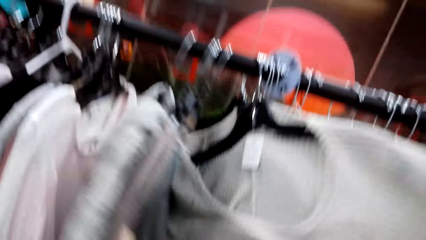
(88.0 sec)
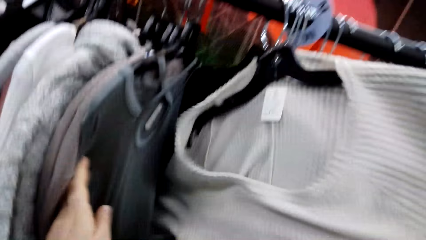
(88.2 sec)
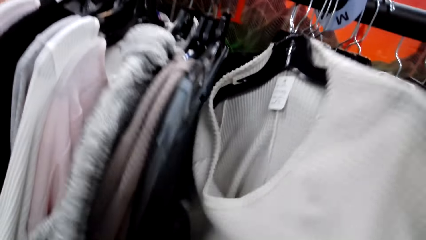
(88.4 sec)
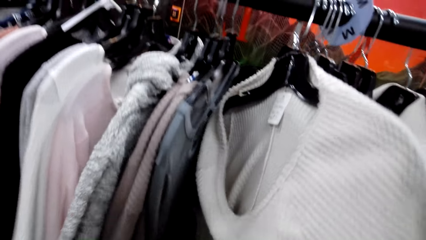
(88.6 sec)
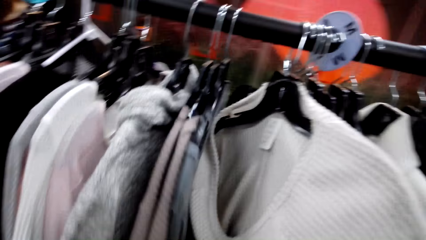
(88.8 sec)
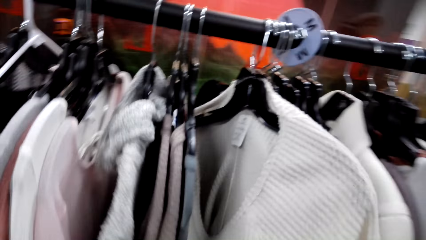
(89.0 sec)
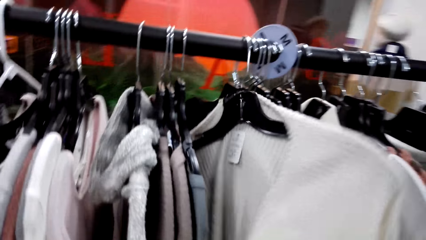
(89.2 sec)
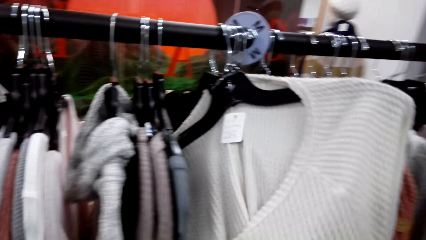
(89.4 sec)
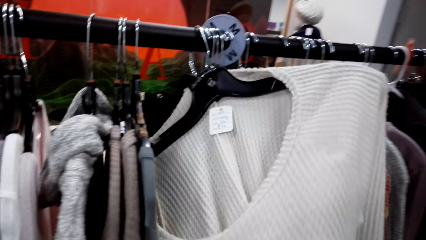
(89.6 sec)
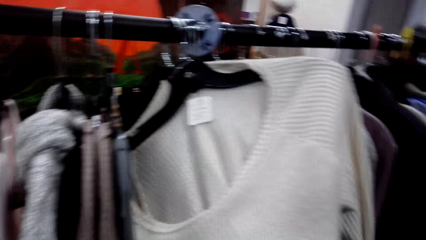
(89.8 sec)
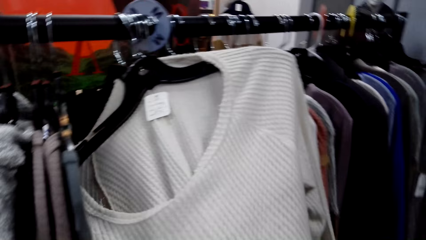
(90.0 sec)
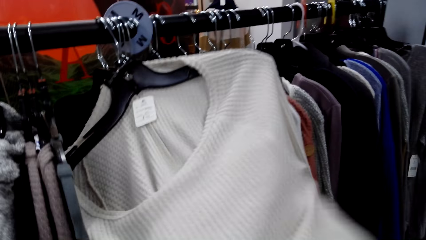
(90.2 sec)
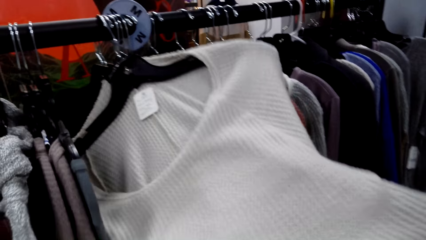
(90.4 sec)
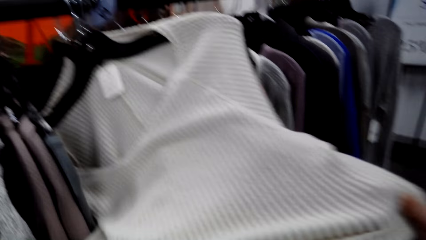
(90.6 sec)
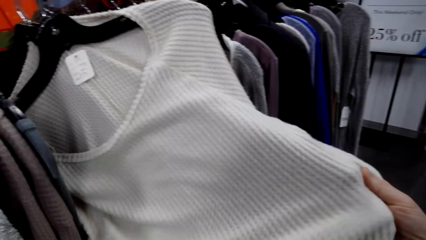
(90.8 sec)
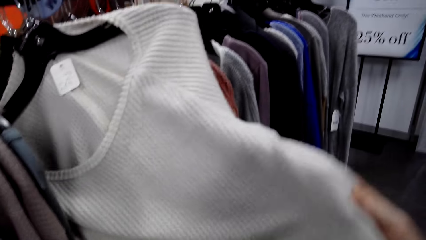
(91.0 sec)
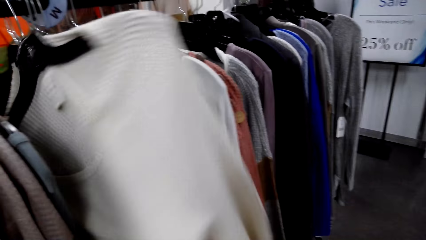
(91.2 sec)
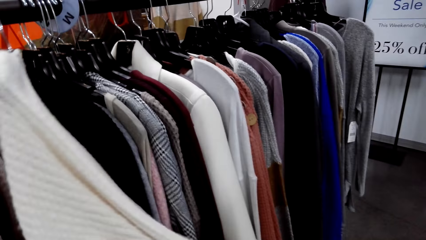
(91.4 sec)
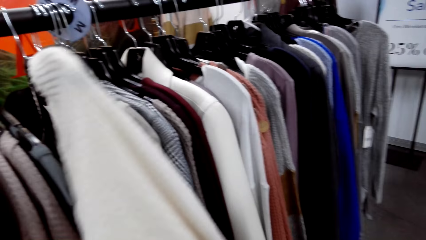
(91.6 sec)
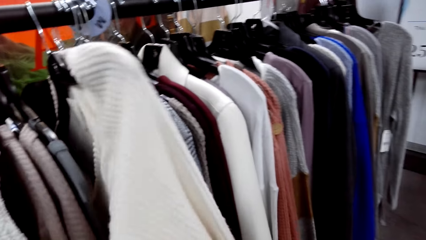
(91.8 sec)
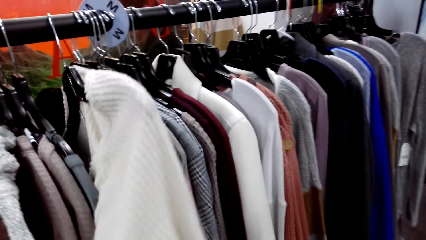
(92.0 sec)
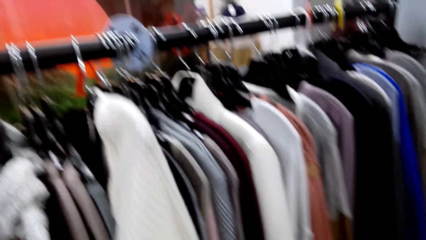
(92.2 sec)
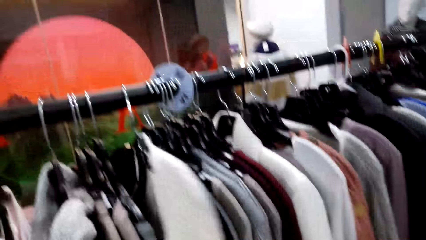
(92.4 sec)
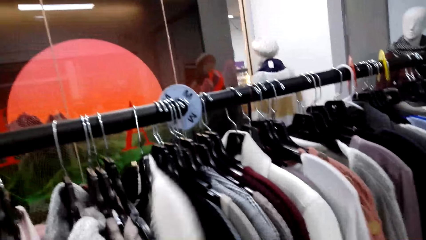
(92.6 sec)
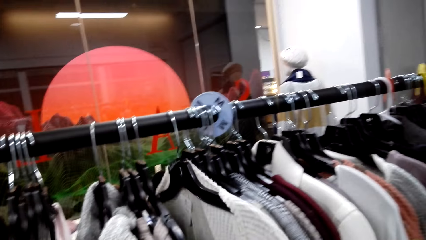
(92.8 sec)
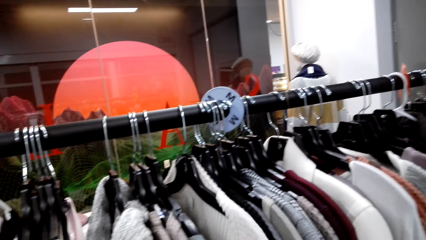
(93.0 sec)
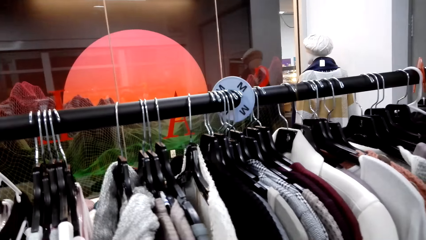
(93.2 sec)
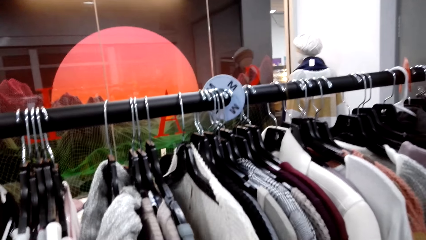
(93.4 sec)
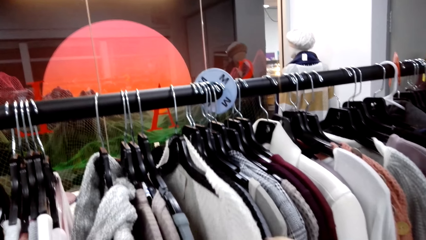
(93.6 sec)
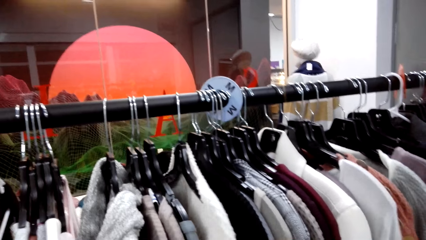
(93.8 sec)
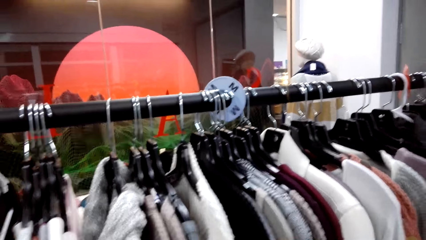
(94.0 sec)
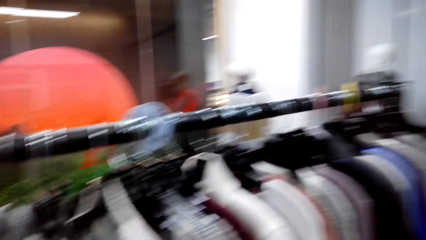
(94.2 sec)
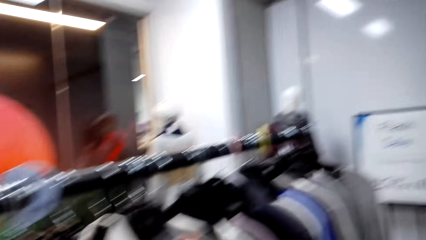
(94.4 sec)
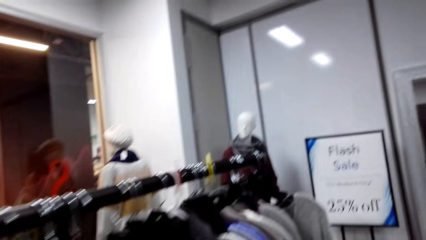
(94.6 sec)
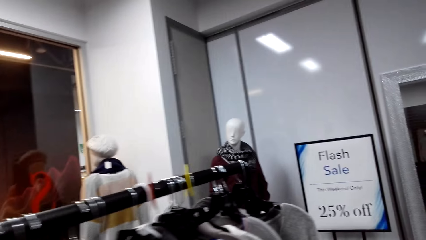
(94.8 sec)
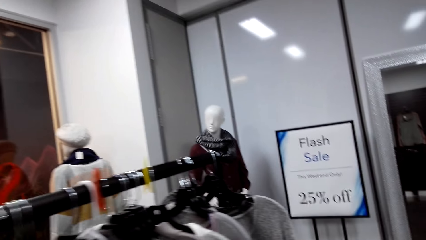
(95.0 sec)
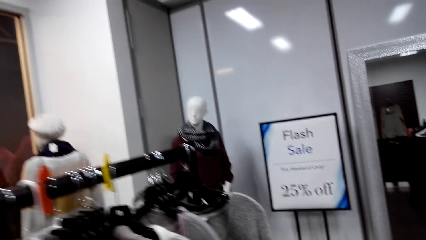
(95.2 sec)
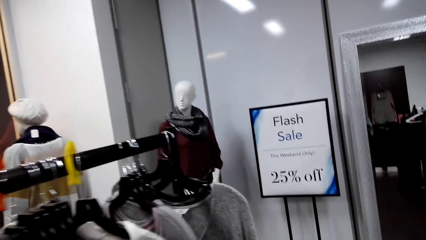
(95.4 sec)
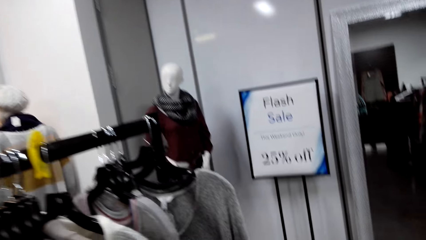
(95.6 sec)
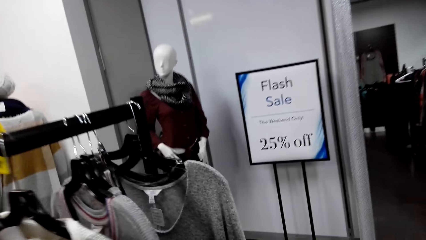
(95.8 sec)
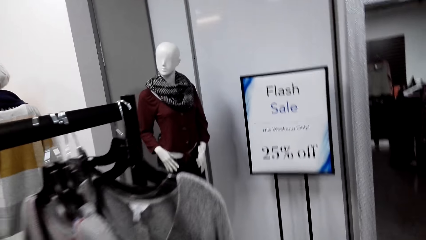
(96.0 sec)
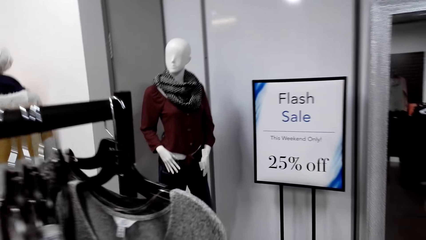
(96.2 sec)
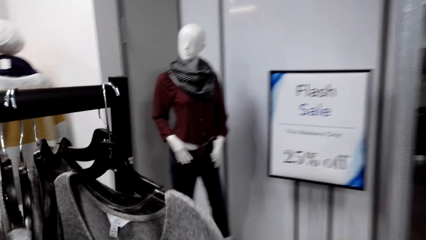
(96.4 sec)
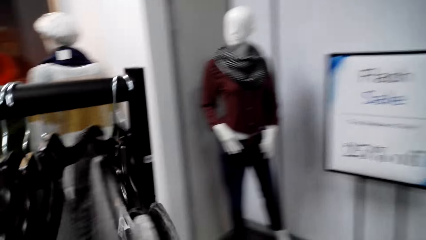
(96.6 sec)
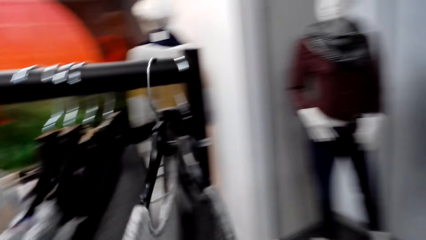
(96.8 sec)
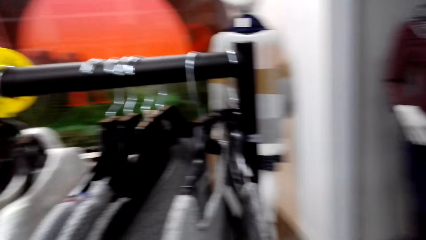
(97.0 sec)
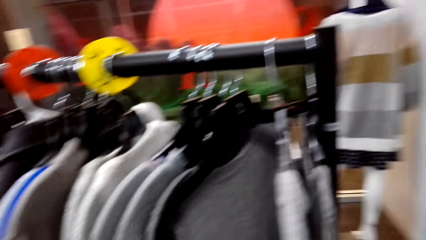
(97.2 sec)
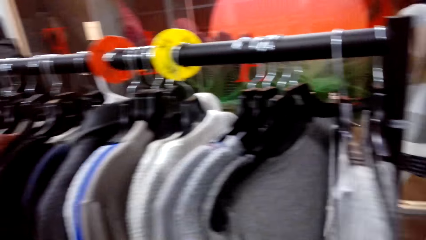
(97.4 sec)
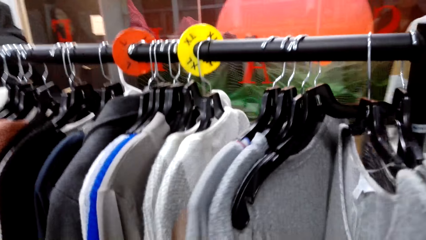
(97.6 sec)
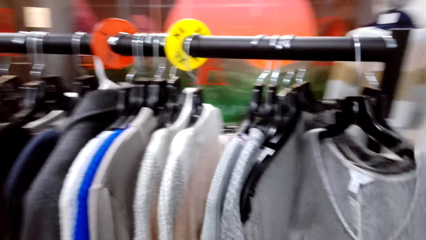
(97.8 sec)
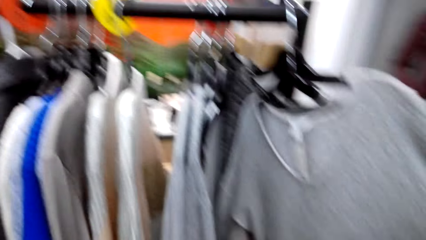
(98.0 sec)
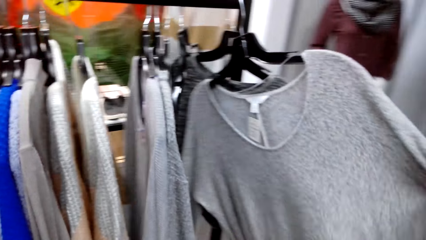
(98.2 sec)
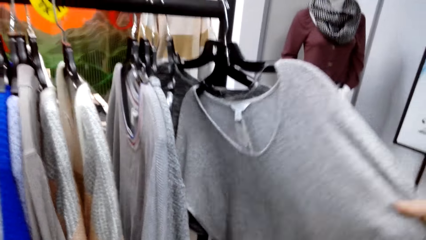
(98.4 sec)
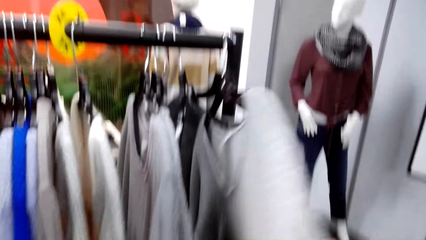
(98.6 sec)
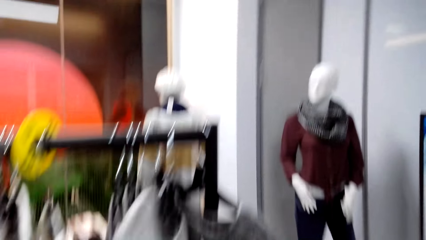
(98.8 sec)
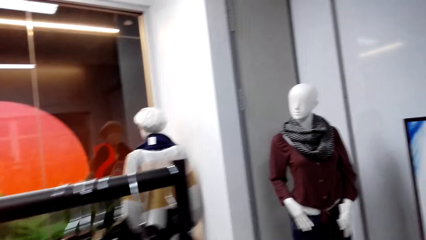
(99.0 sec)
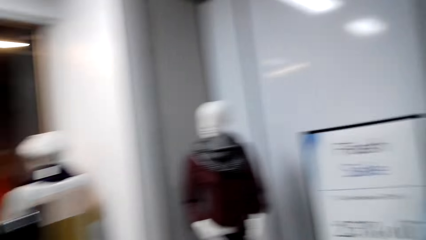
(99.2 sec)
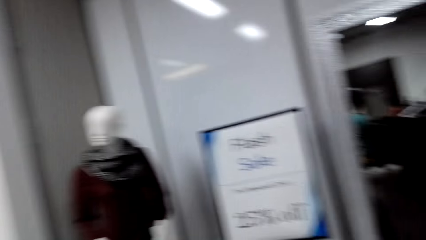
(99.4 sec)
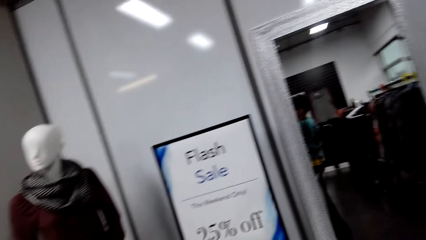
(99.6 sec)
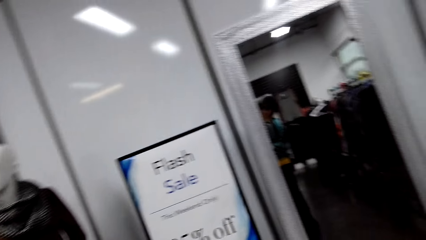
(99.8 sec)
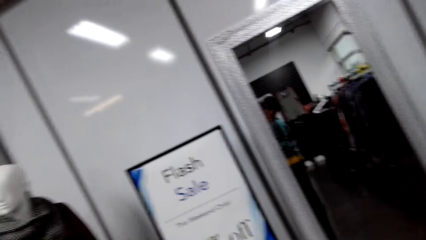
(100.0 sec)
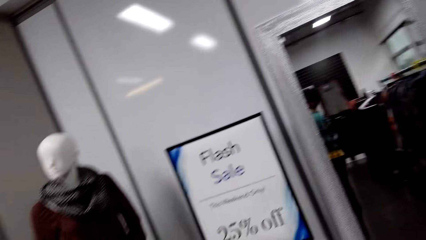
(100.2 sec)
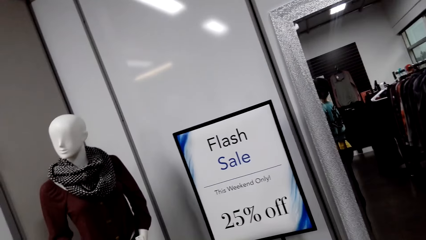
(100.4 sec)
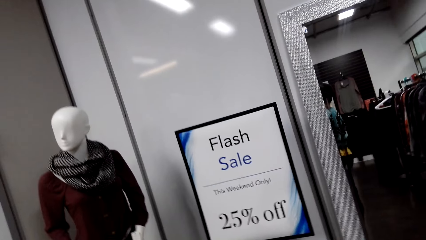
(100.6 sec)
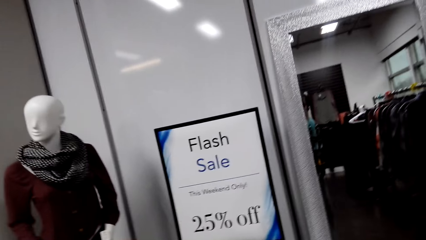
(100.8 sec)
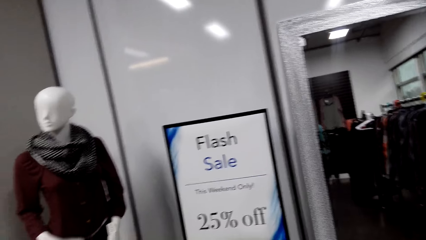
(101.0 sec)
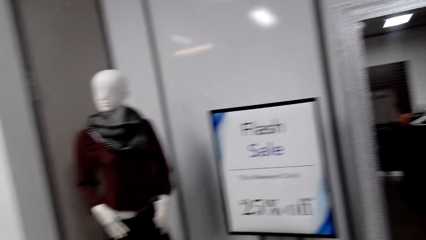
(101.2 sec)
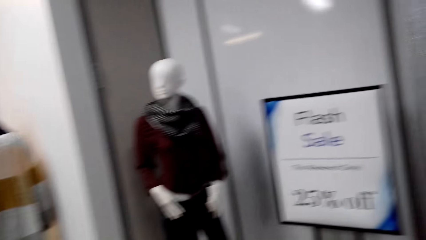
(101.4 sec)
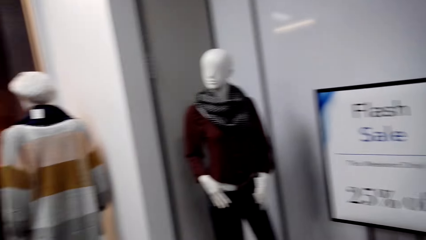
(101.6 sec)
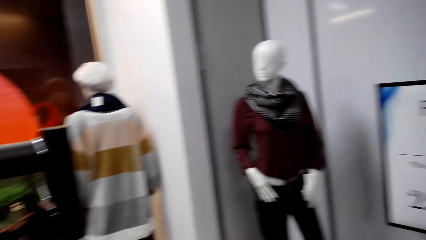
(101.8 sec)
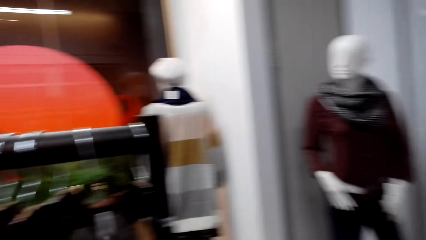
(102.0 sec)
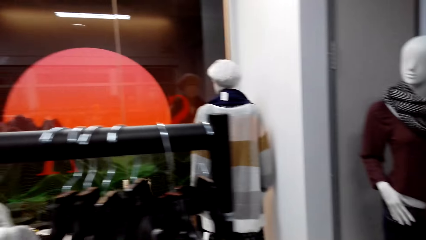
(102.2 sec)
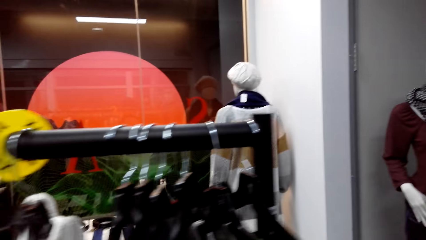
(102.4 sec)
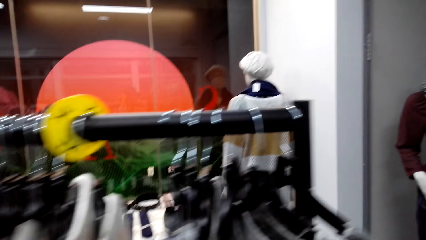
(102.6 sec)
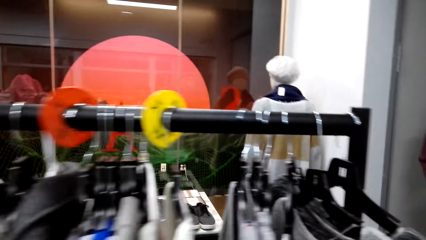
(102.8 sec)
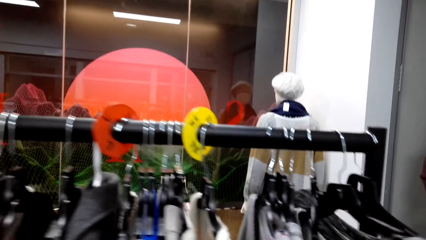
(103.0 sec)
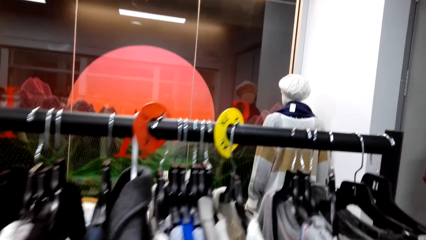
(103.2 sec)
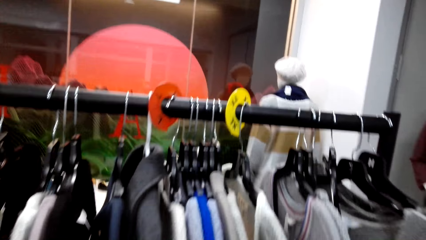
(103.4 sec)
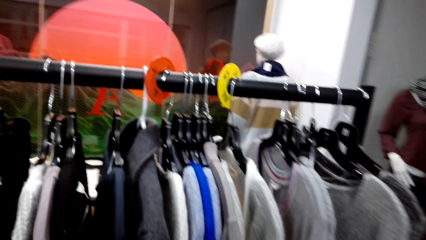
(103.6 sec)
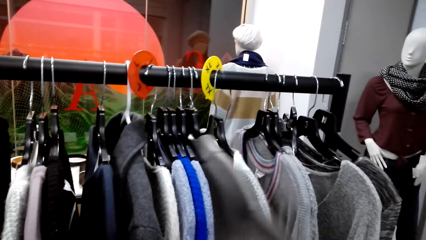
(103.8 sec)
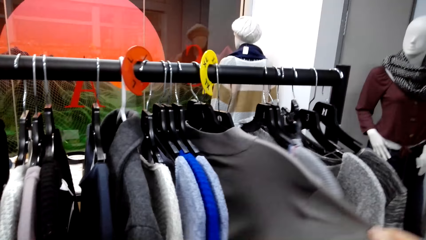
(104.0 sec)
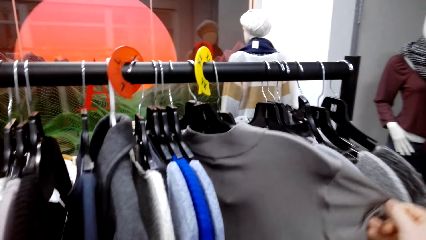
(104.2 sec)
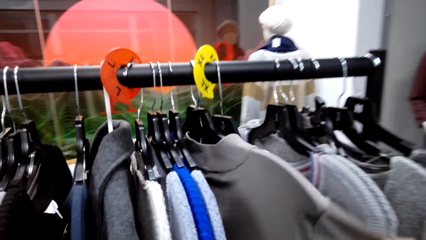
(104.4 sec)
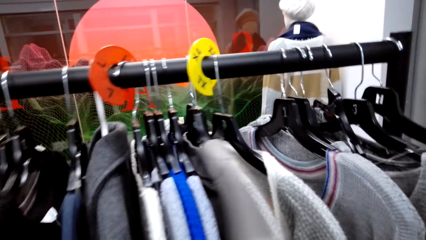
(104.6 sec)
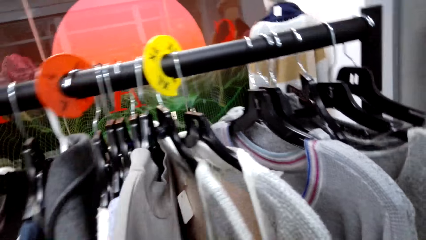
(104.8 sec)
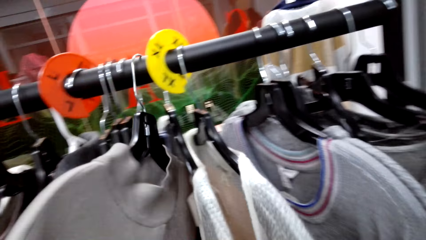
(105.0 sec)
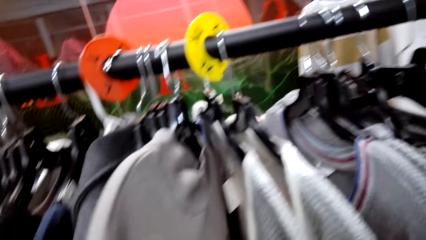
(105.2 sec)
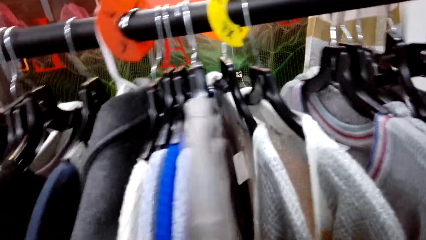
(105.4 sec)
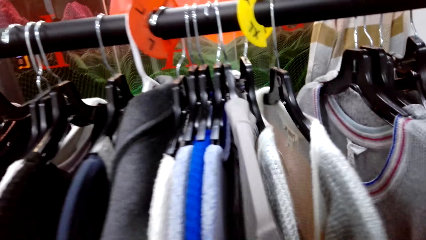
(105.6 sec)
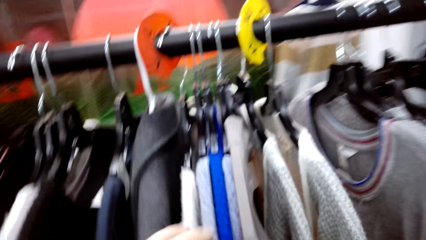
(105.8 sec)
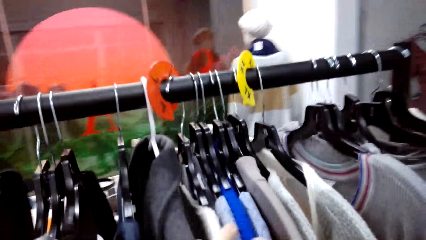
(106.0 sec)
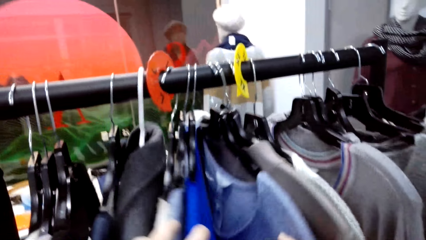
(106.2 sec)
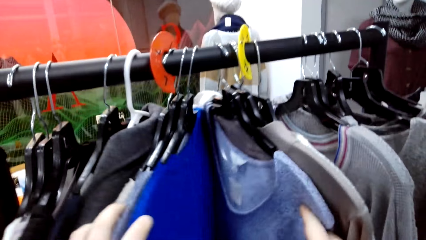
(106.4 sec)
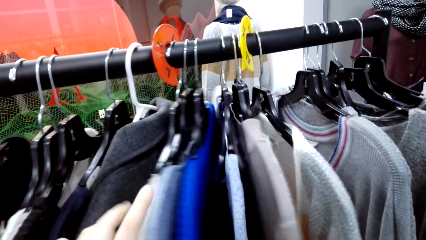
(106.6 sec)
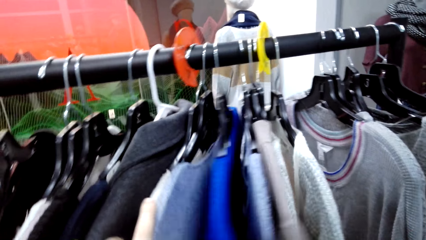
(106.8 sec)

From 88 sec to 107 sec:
The camera wearer sings. They walk around the store. They check the sweatshirt. They walk around the store. They look around. They check the sweatshirt. They look at the clothes.
